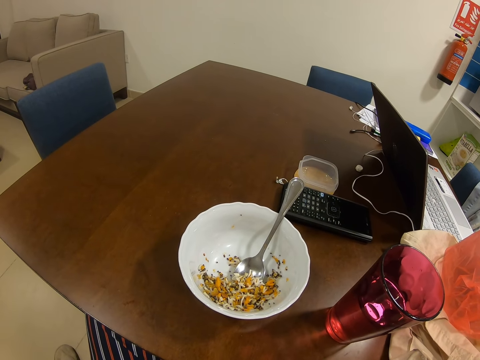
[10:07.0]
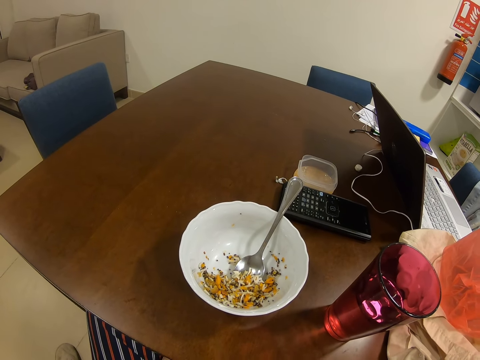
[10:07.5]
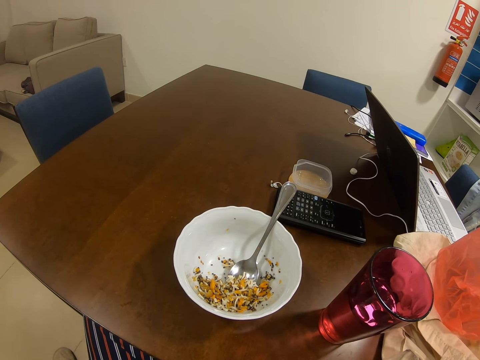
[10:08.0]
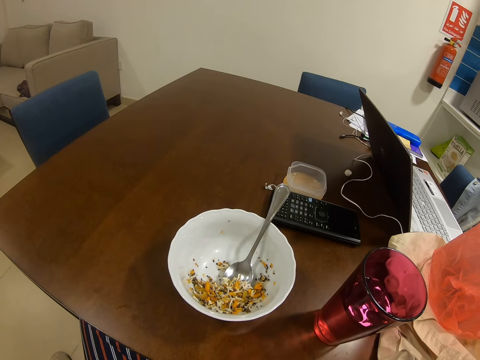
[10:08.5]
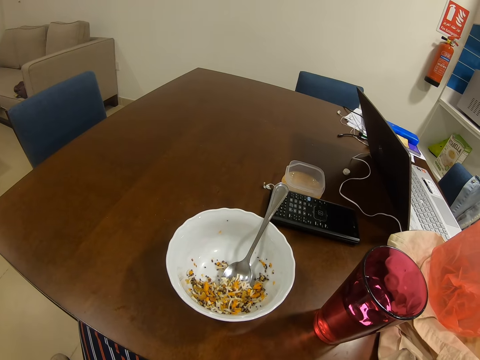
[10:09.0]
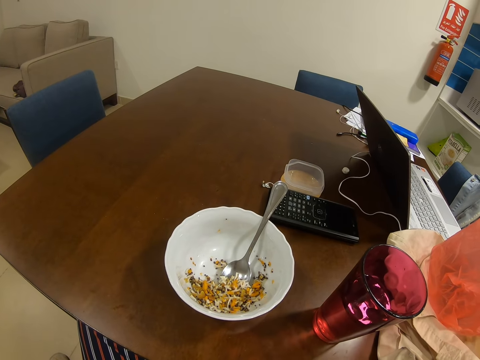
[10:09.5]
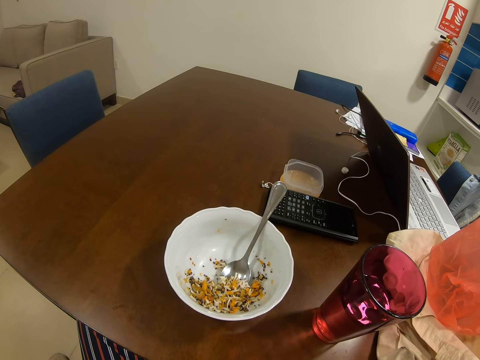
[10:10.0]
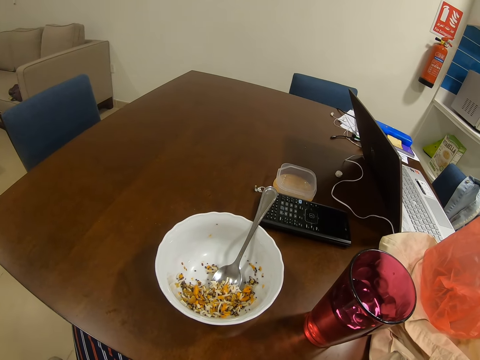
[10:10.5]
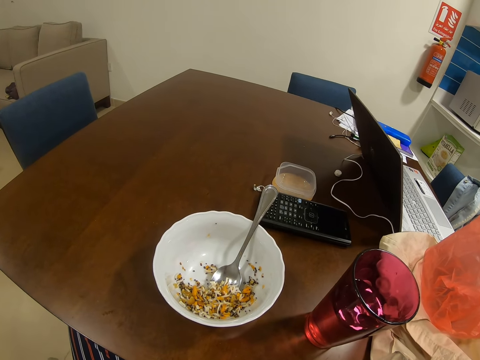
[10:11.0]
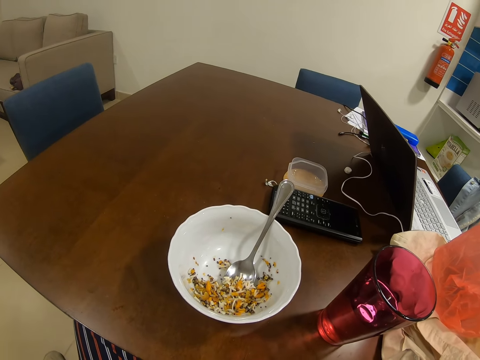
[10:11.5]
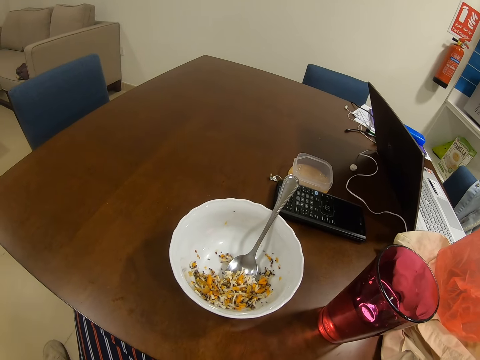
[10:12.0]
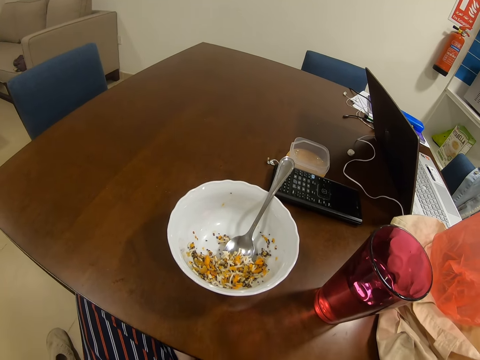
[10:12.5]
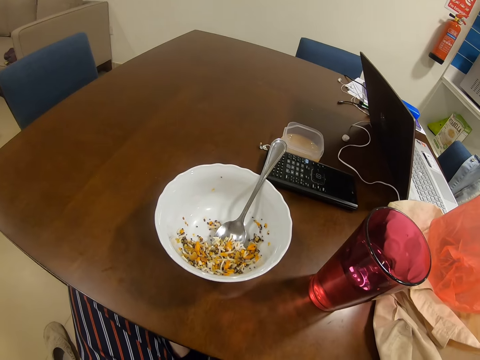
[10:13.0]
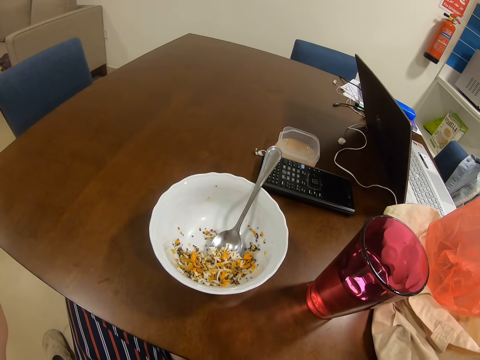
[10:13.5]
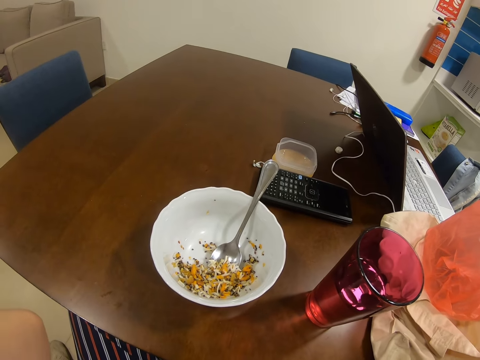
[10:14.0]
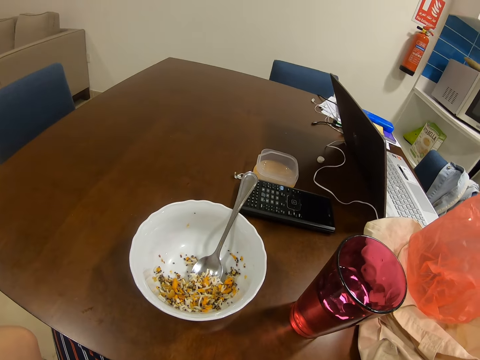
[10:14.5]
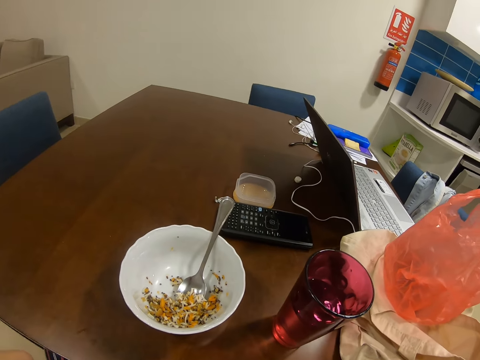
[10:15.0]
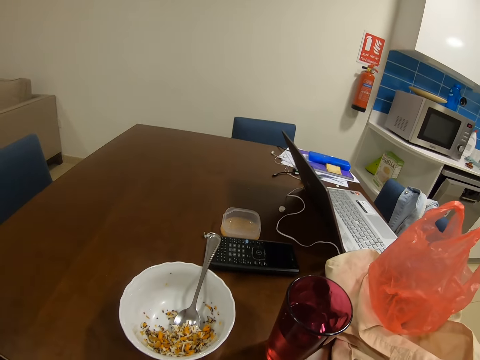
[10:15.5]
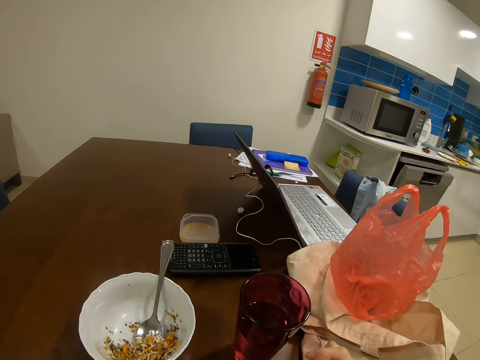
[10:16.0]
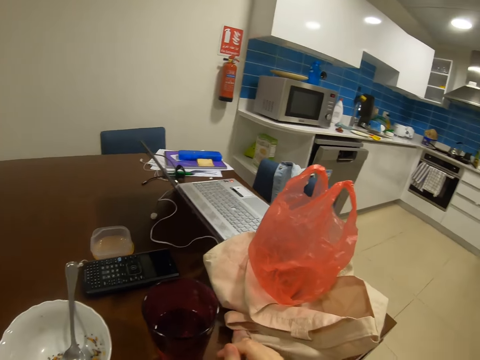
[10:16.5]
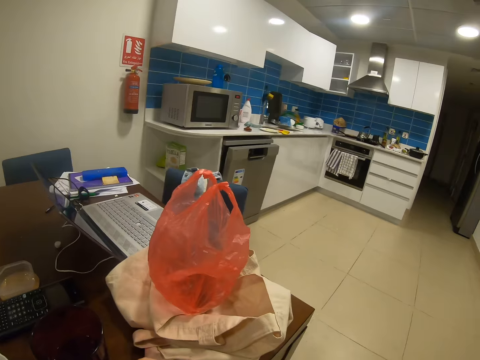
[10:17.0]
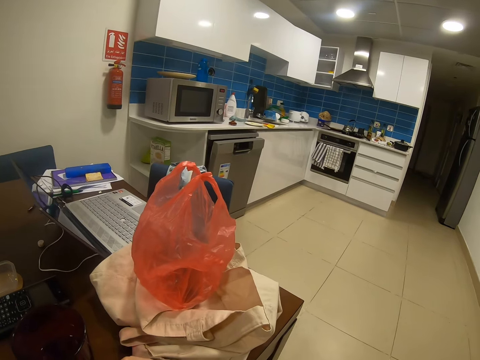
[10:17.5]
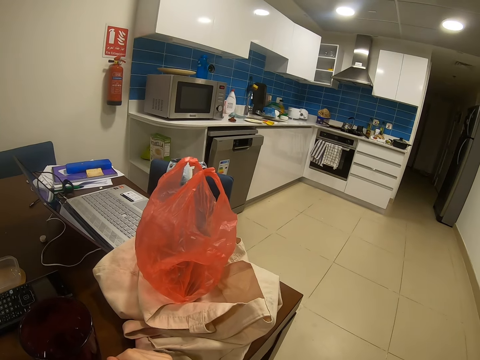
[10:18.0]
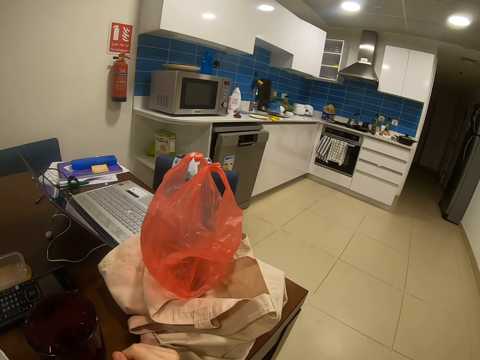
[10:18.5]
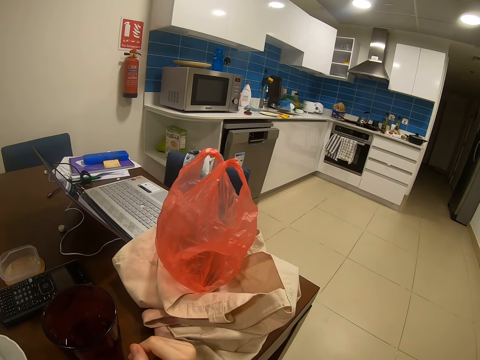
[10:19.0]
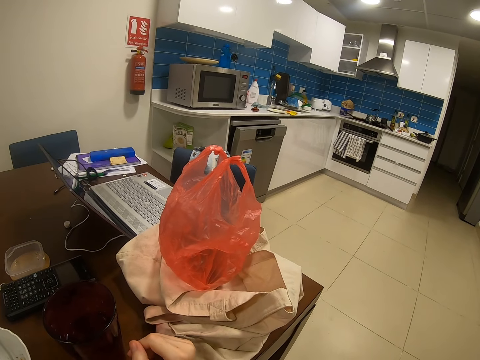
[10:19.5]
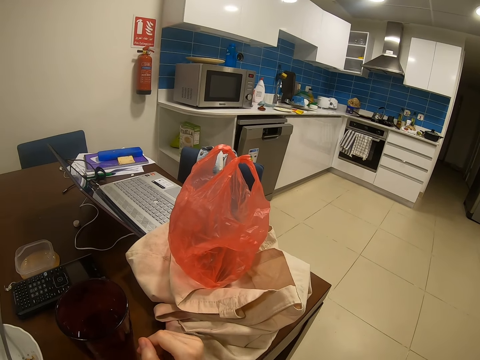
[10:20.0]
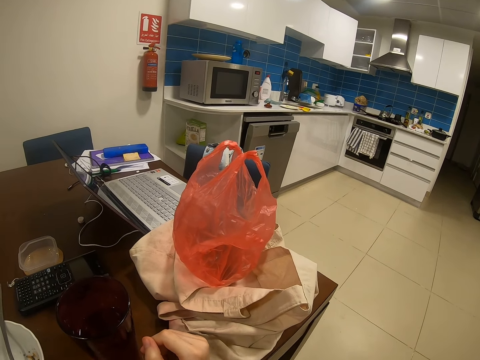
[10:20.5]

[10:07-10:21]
The camera wearer looks around.

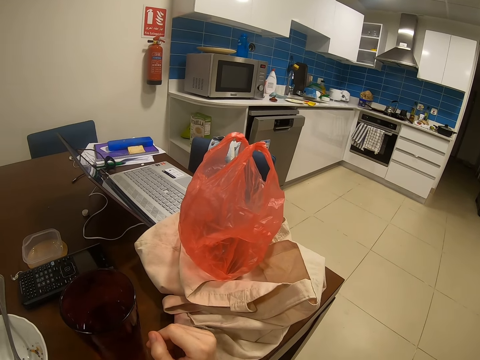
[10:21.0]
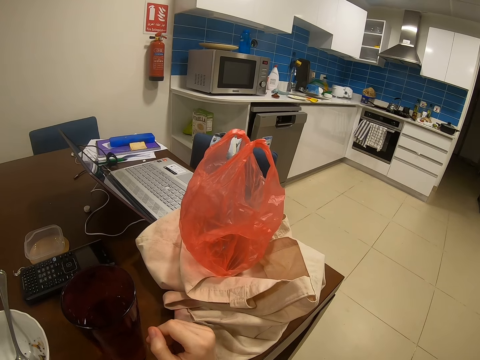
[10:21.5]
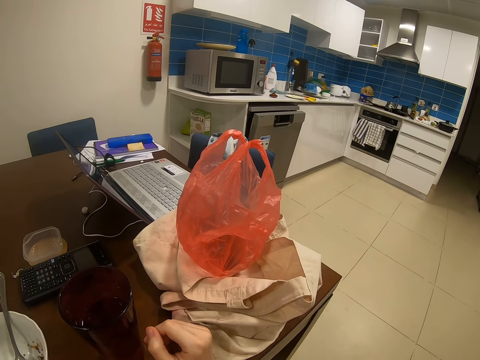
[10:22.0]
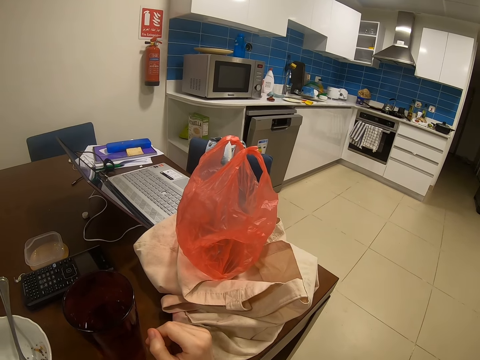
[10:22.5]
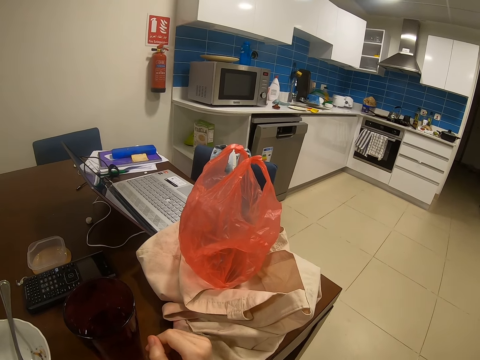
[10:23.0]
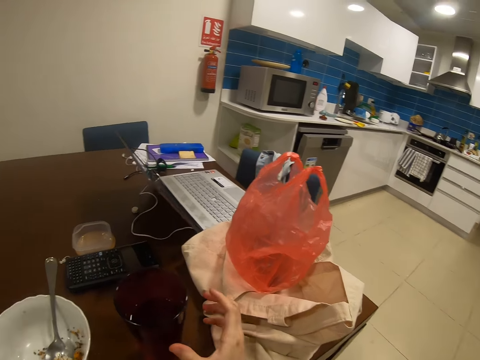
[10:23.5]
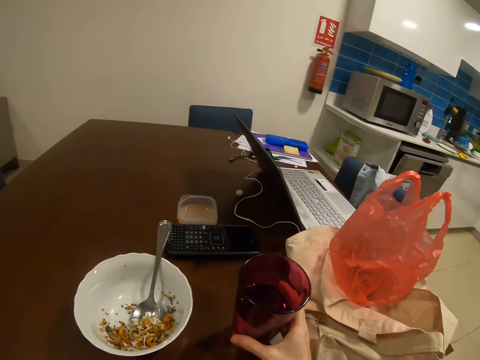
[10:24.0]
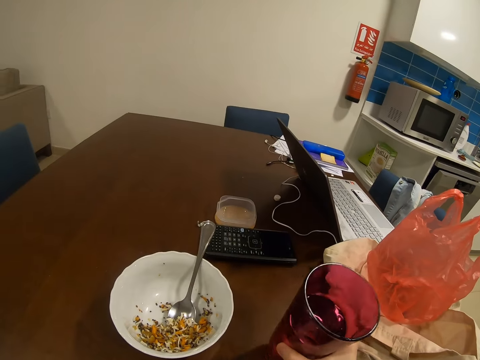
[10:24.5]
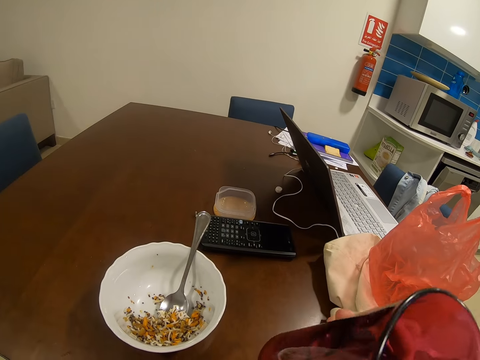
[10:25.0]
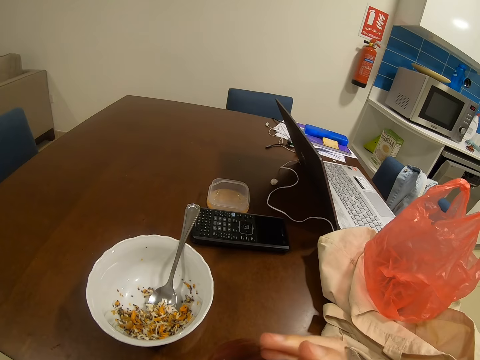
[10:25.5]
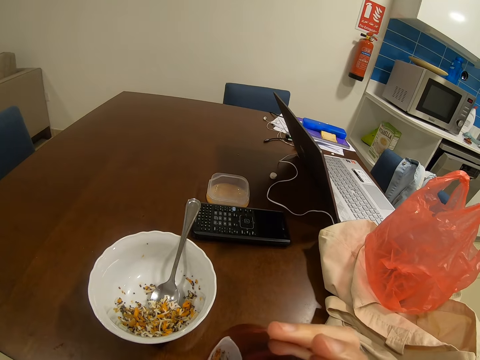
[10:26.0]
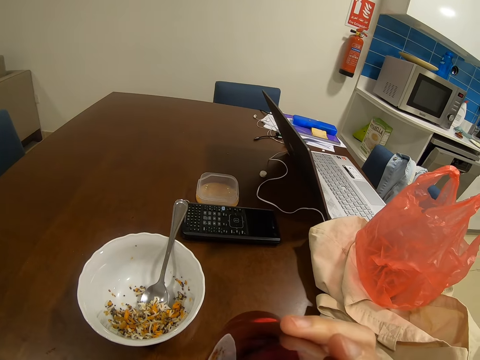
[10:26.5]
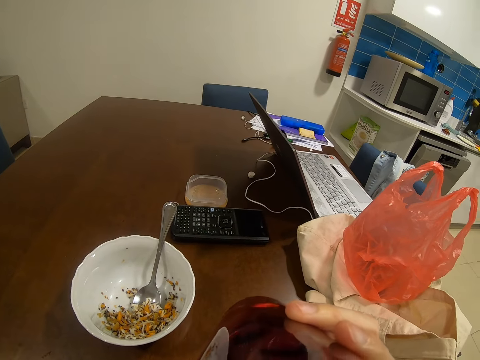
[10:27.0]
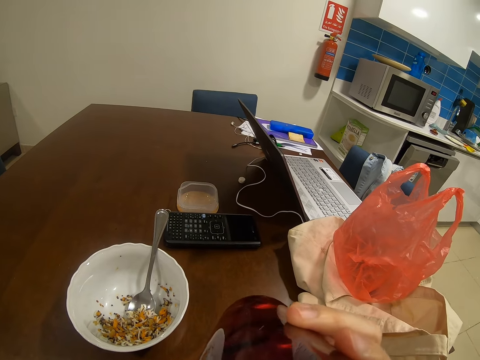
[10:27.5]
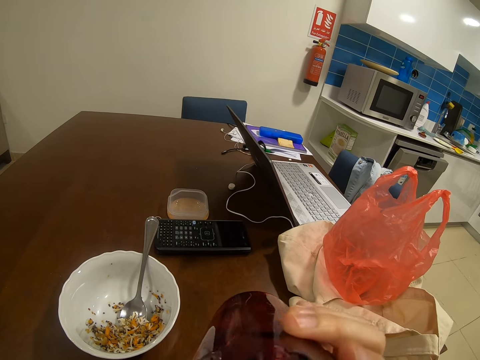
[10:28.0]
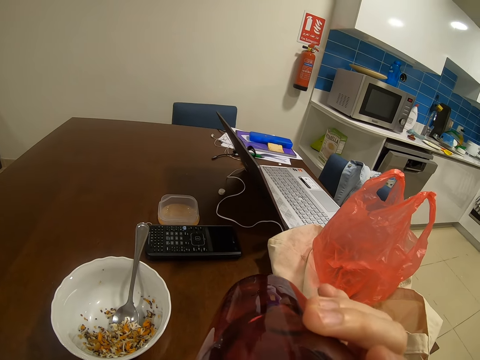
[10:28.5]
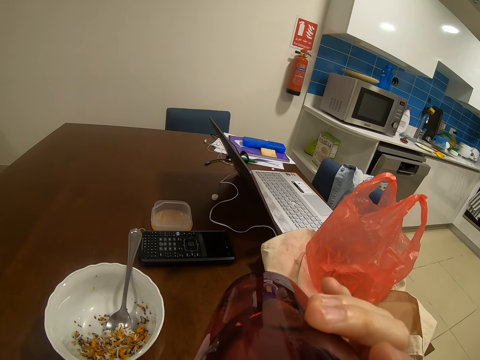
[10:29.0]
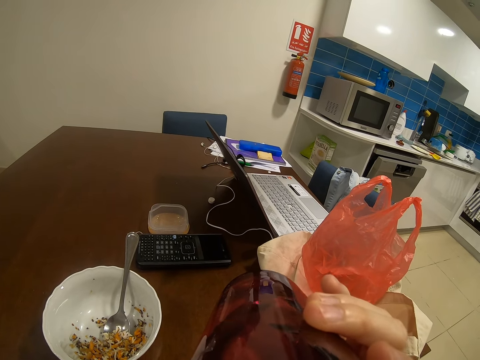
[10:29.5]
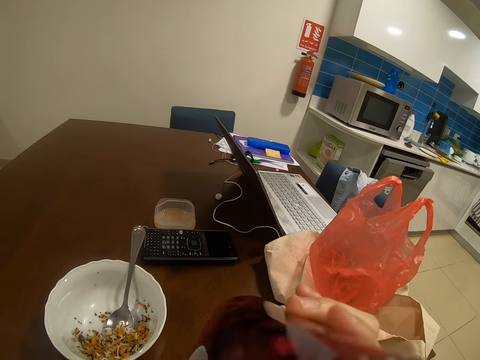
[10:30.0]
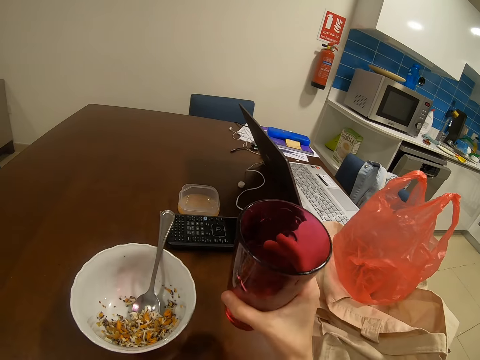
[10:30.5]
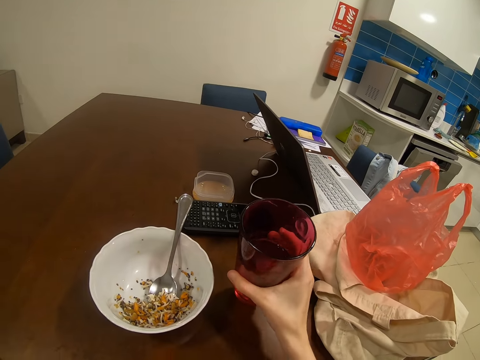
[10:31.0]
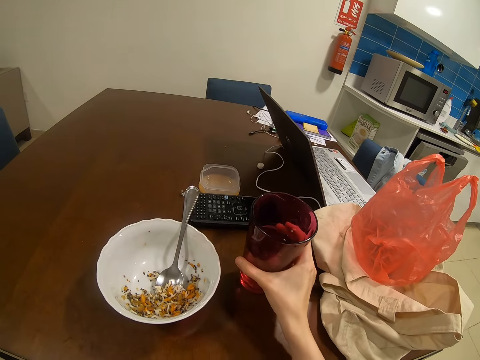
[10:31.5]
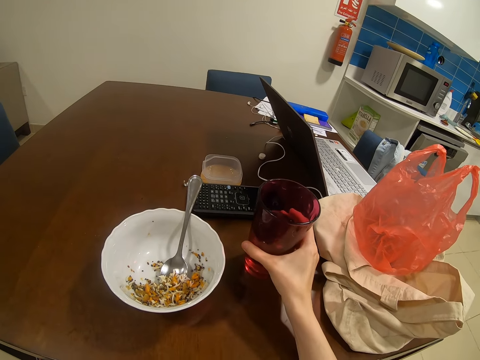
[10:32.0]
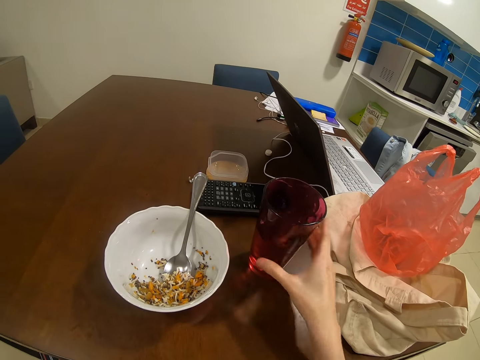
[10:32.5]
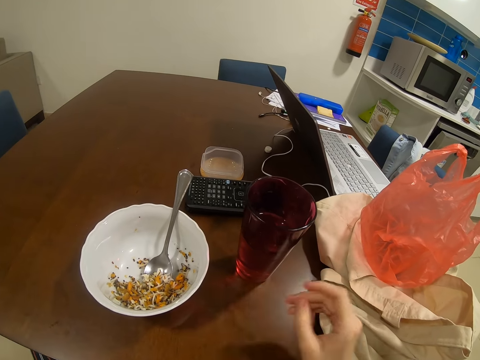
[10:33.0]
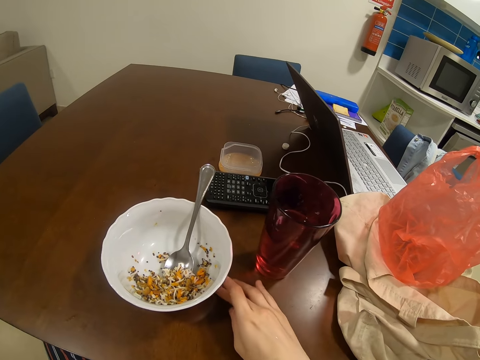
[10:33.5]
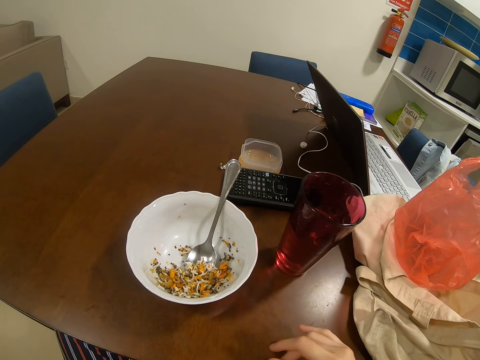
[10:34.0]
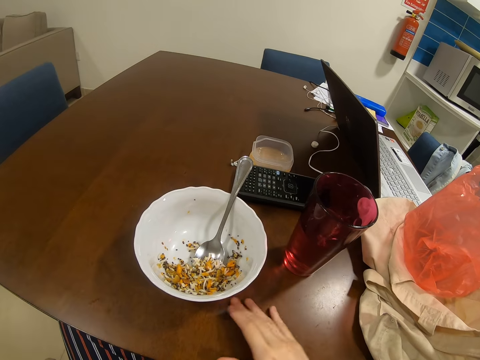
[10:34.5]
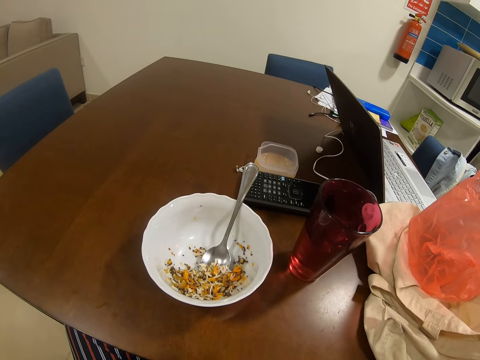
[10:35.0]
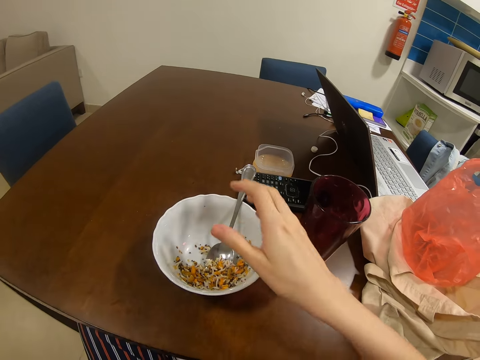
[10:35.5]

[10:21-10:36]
The camera wearer picks up the water cup. They drink water from the glass. They put the cup in the table.
